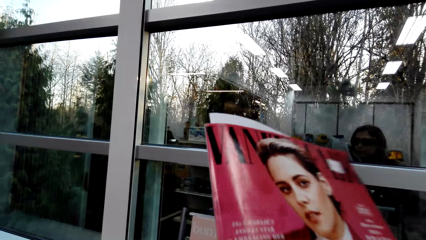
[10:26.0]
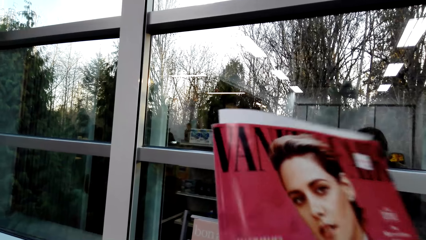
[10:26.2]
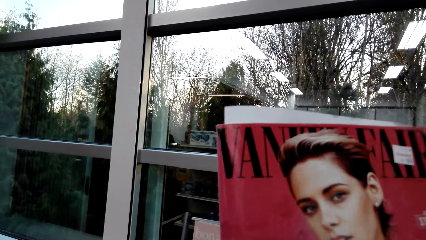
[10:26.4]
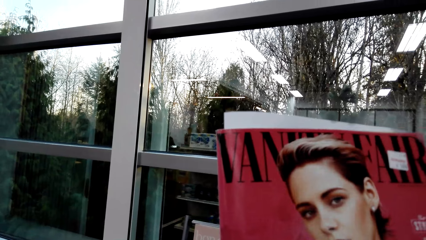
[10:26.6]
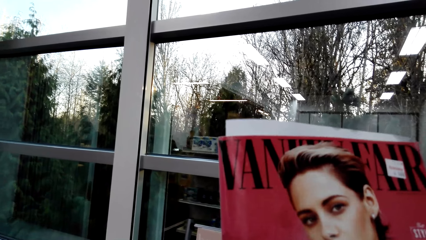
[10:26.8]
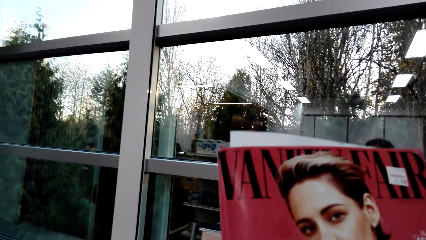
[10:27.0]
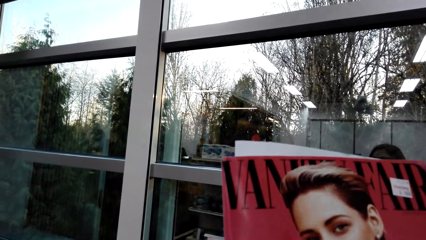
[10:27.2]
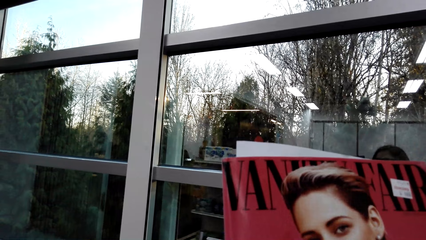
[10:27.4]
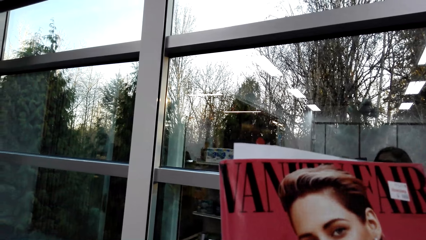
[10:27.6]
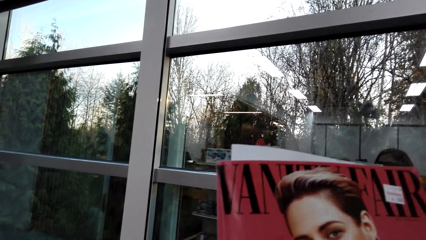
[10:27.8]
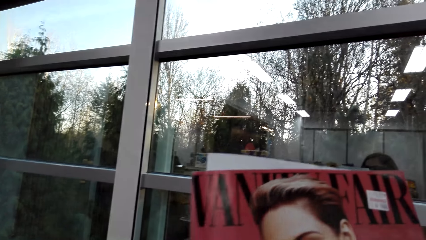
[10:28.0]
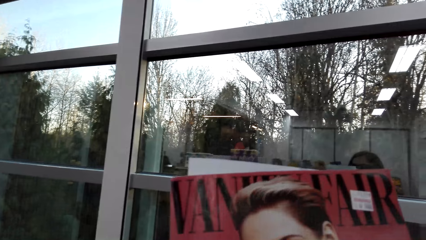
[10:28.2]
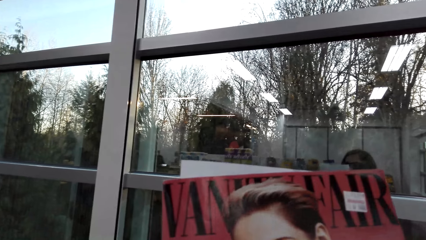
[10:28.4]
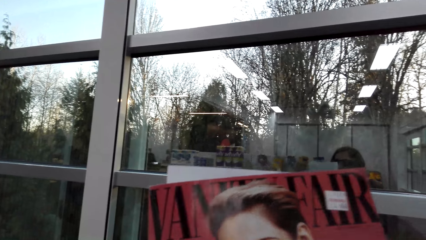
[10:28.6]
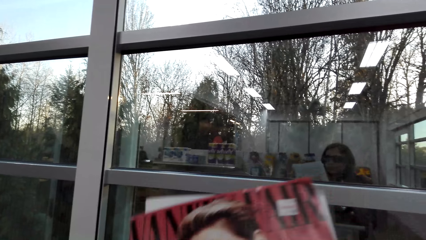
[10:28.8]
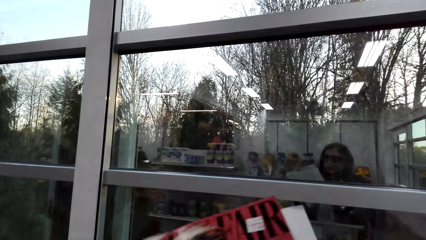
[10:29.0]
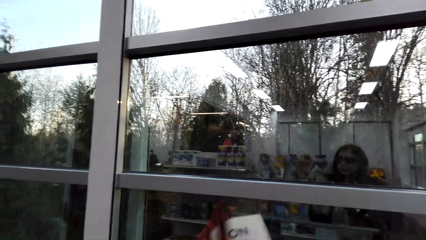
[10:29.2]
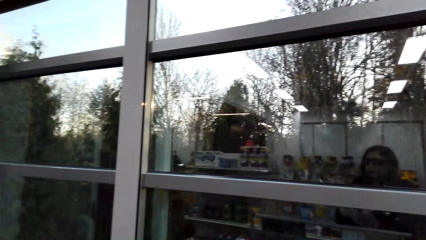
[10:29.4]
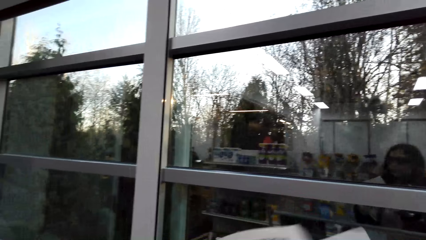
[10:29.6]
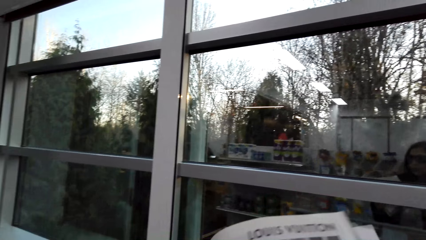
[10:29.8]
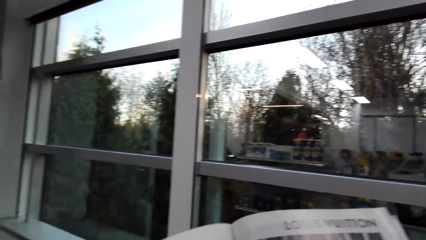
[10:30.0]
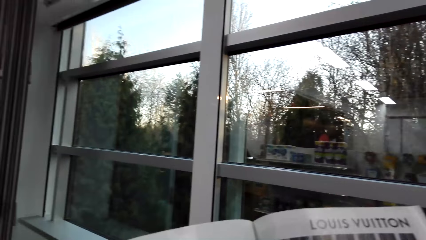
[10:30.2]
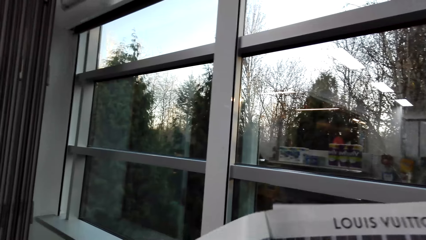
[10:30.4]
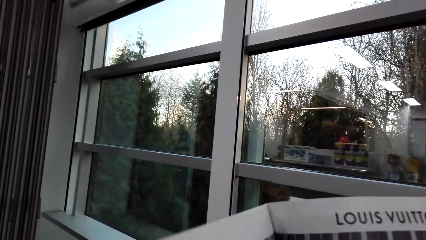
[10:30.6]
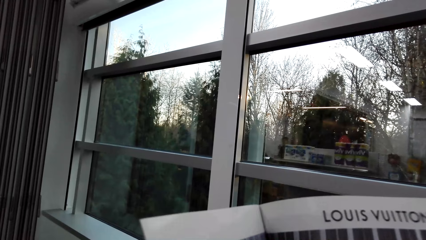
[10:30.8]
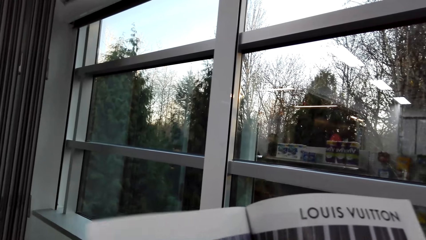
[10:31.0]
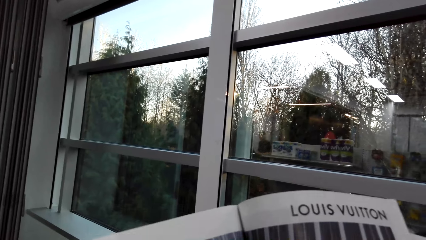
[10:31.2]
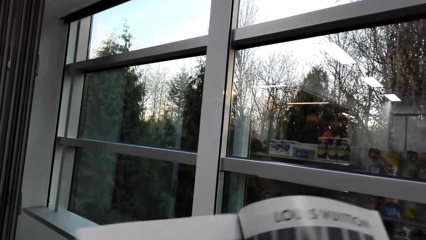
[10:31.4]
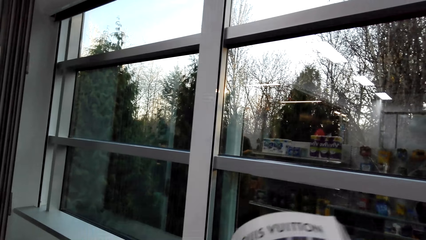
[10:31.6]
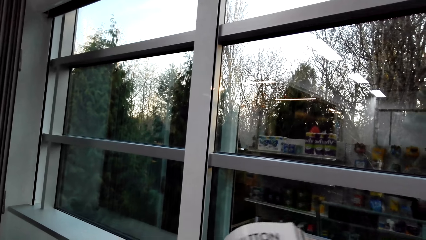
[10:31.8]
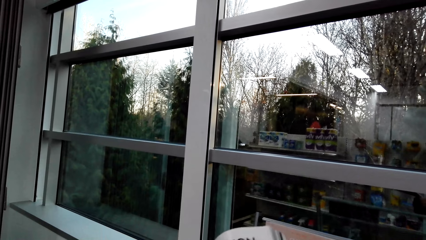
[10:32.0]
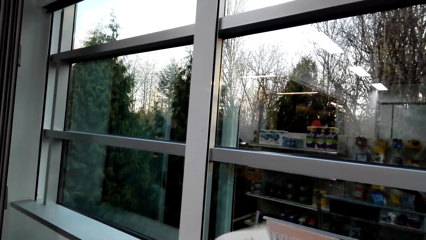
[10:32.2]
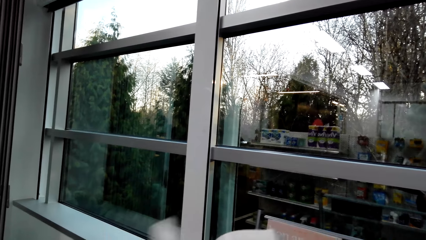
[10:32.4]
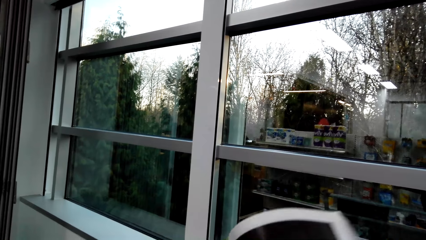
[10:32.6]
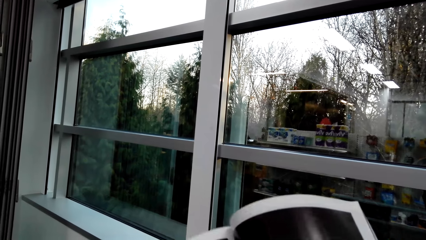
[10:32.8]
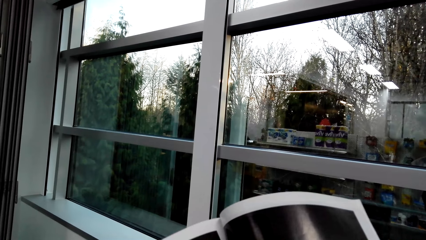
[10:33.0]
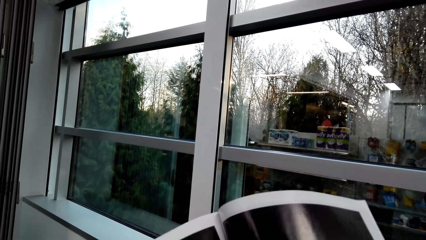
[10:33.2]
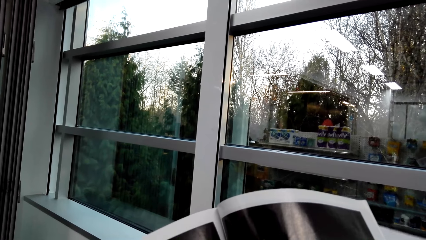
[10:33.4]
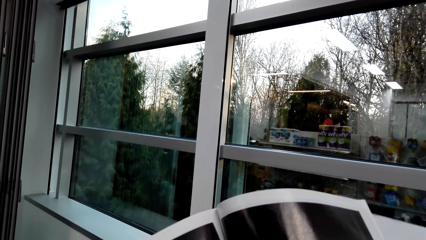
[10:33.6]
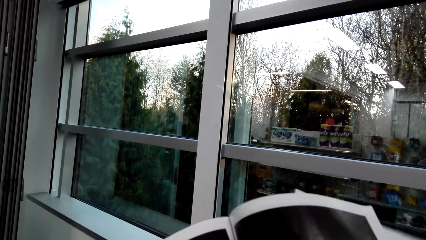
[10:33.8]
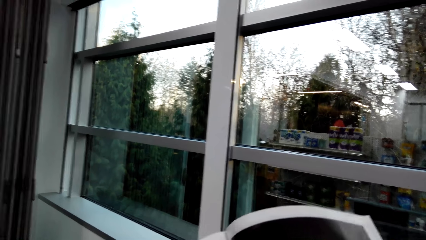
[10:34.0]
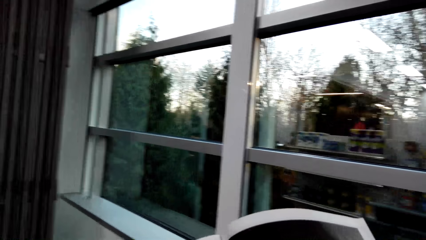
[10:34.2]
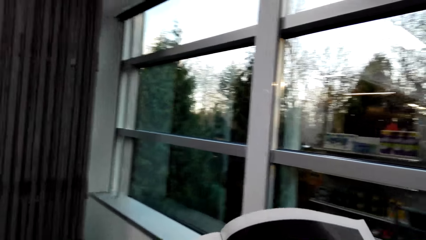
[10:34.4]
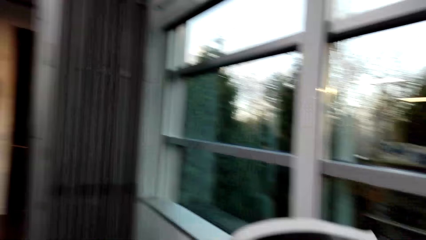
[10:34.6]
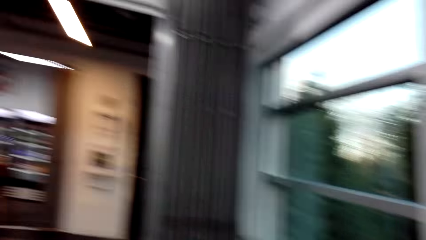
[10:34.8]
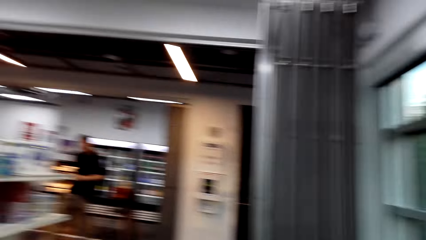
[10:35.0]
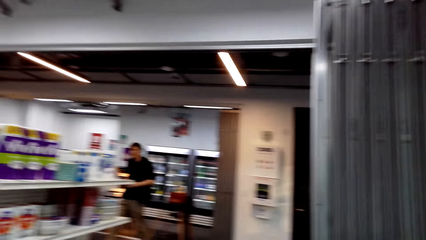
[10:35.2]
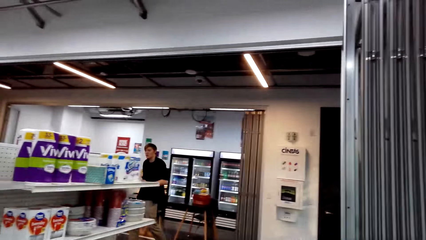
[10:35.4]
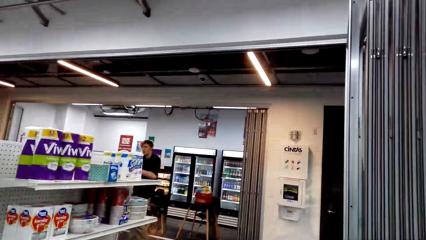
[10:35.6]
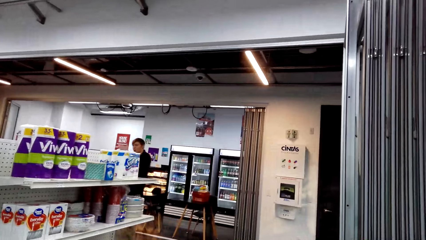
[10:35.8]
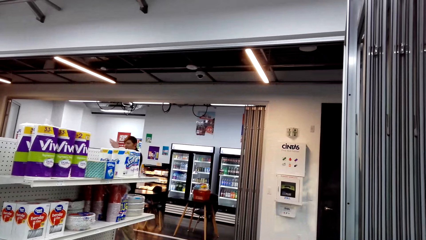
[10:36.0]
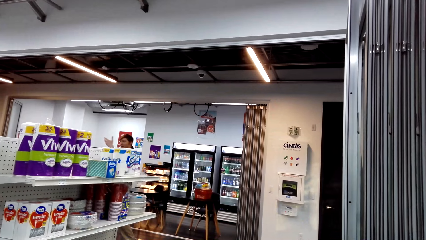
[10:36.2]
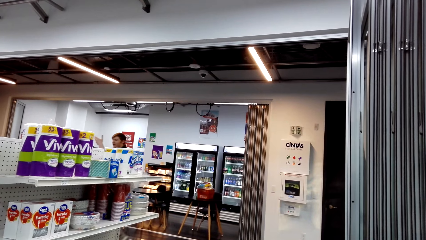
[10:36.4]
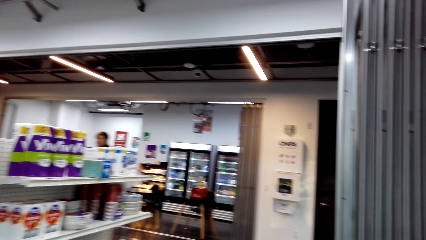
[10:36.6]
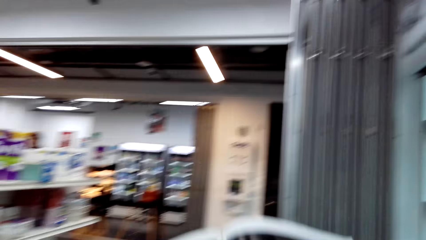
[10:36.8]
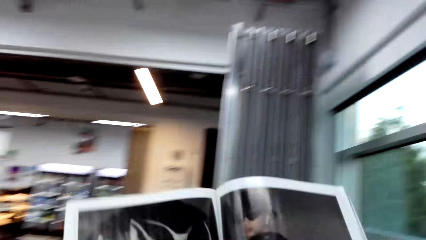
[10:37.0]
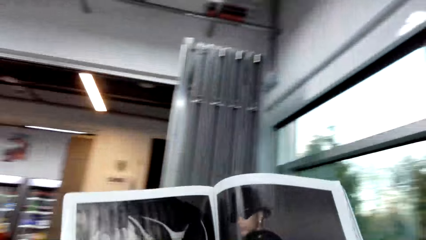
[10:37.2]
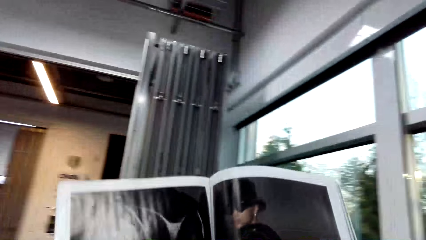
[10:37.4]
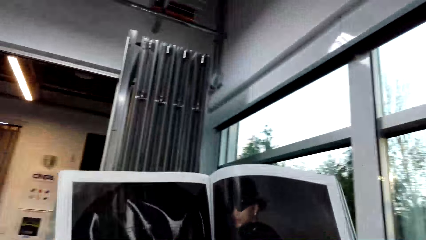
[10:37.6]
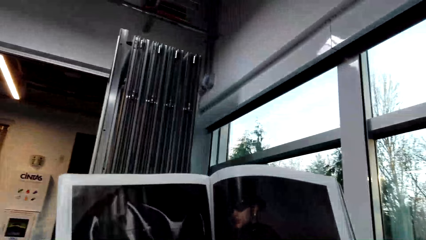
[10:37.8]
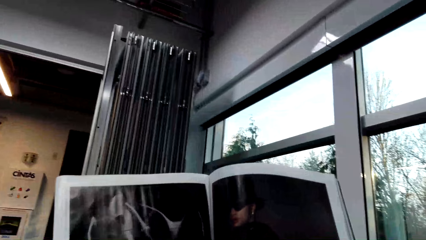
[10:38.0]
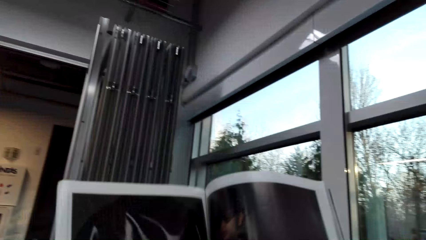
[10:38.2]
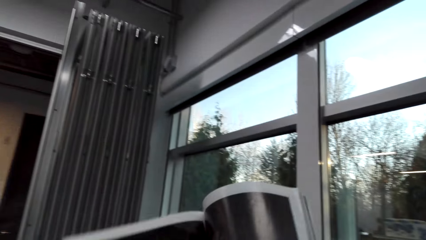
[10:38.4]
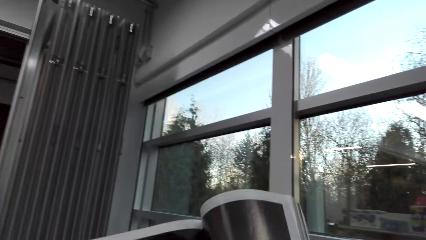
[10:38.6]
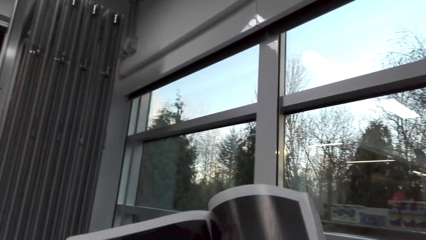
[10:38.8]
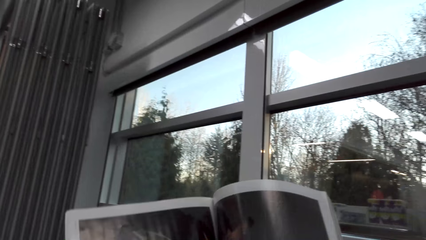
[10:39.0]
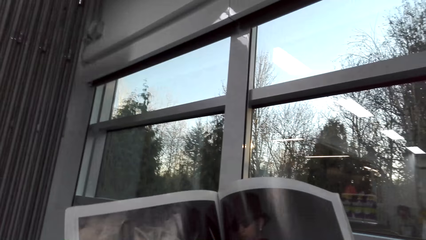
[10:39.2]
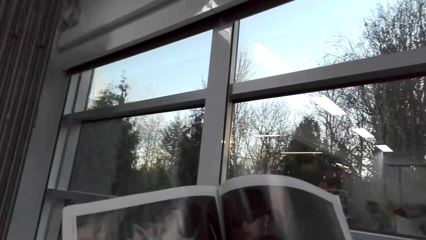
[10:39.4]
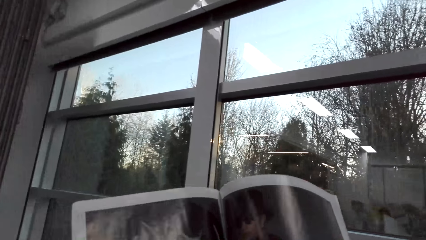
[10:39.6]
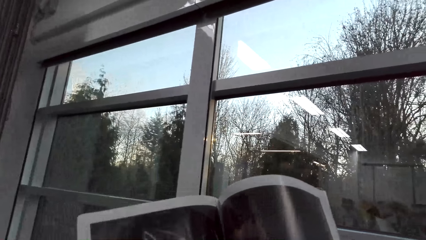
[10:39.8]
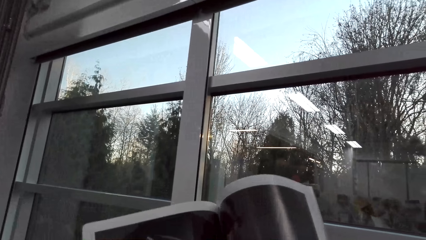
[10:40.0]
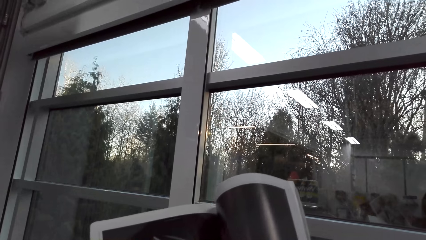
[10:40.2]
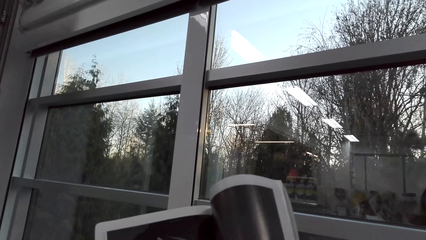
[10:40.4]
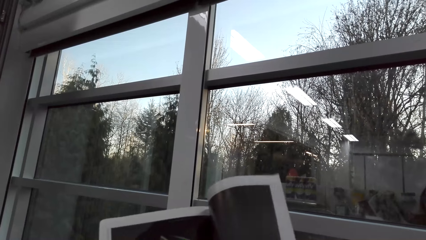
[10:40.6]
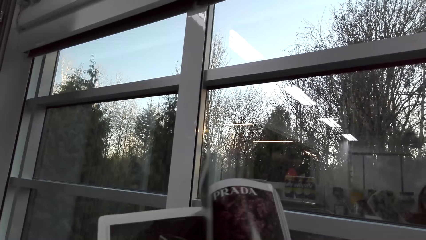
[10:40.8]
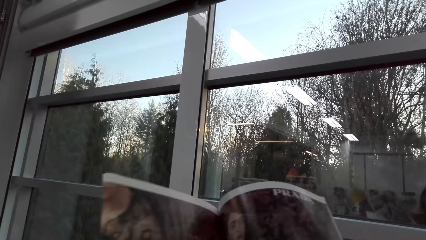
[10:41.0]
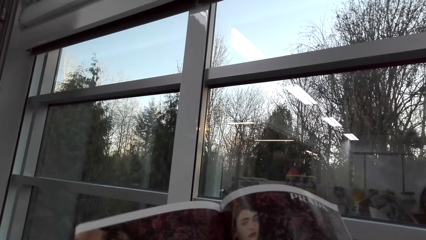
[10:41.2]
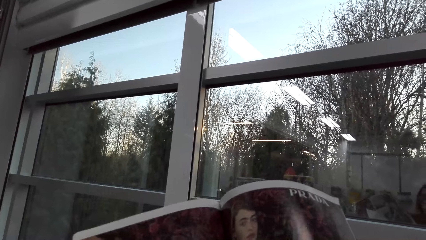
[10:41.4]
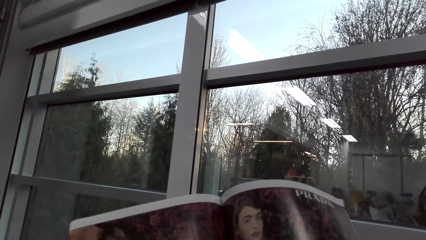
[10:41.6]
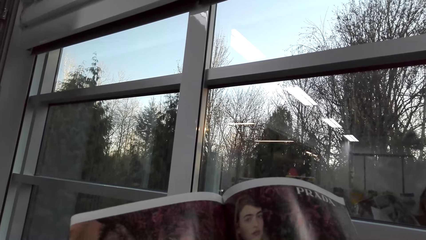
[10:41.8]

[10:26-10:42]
The camera wearer stares at a magazine. They open the pages of the magazine. They peruse the magazine. A man walks around the supermarket. The camera wearer looks around the supermarket. They open the pages of the magazine. They read the magazine and peruse the magazine.
